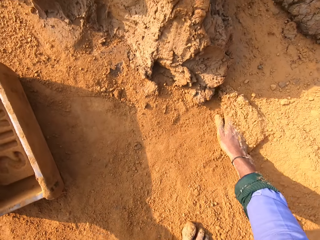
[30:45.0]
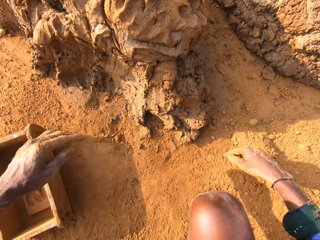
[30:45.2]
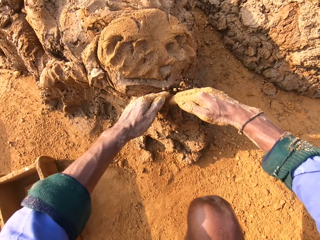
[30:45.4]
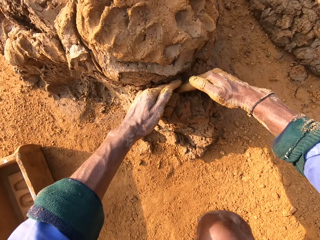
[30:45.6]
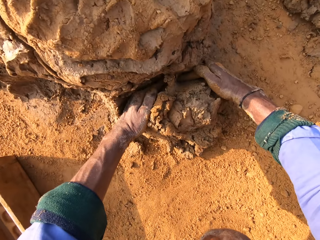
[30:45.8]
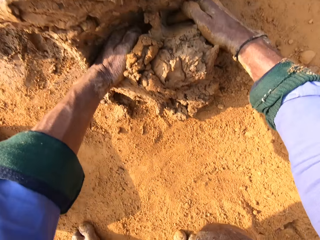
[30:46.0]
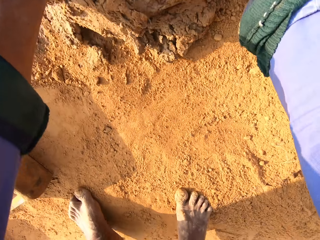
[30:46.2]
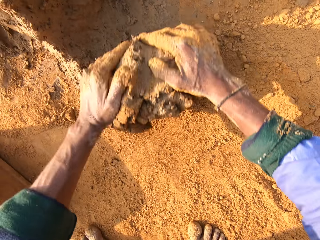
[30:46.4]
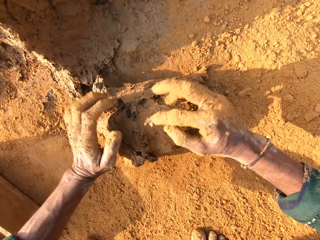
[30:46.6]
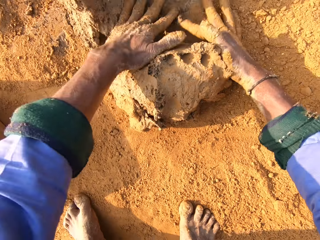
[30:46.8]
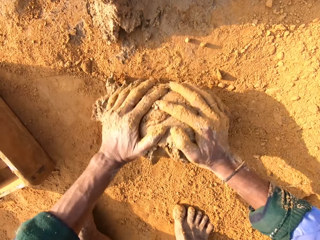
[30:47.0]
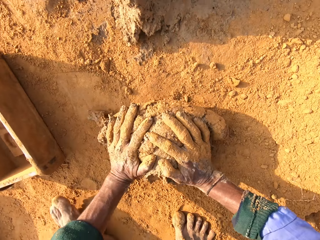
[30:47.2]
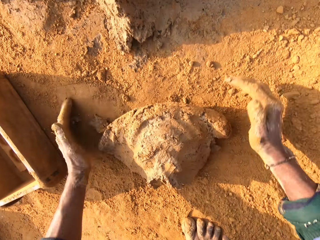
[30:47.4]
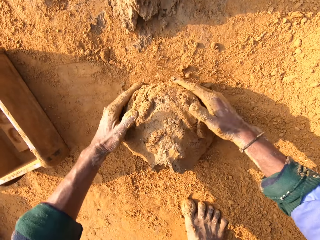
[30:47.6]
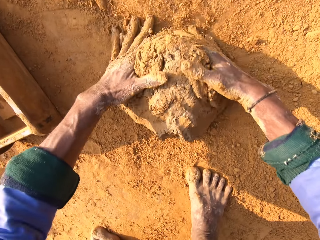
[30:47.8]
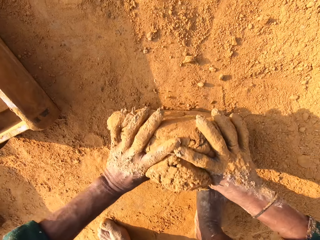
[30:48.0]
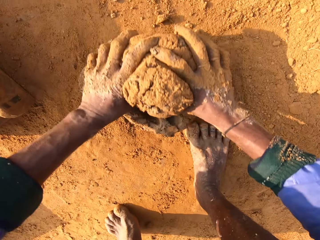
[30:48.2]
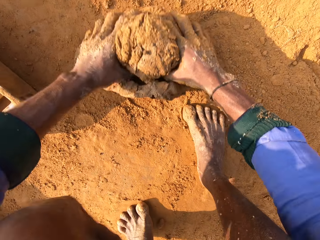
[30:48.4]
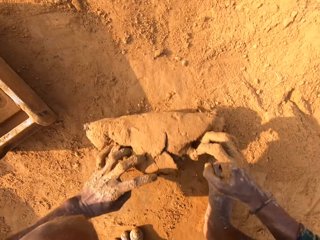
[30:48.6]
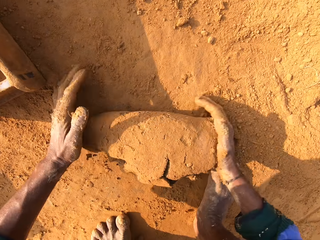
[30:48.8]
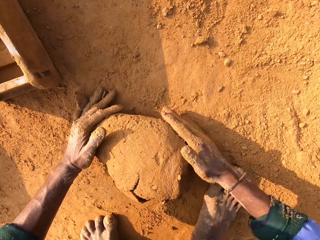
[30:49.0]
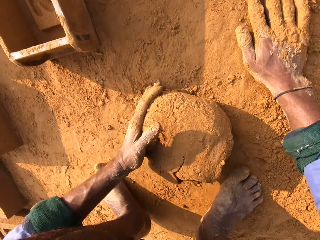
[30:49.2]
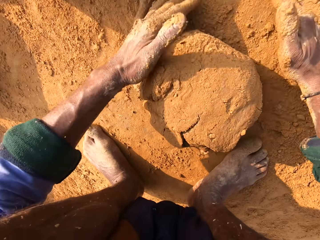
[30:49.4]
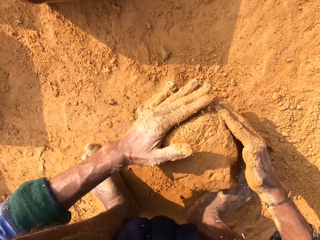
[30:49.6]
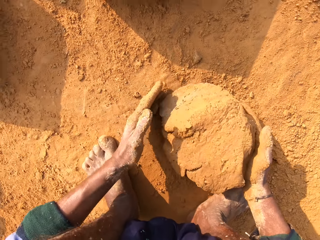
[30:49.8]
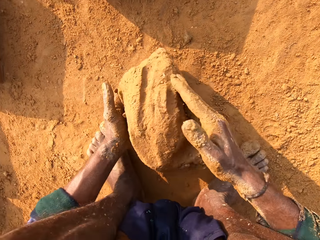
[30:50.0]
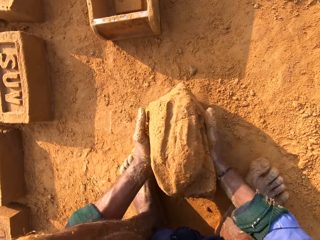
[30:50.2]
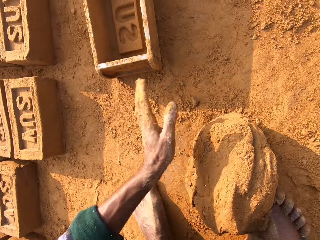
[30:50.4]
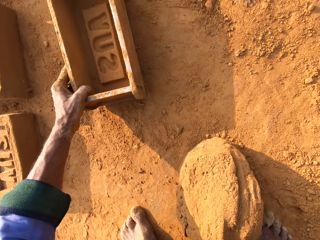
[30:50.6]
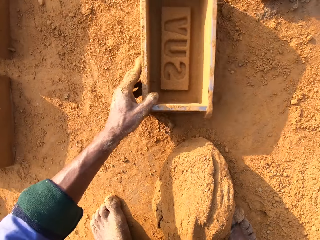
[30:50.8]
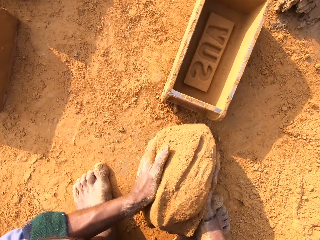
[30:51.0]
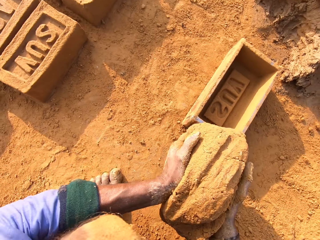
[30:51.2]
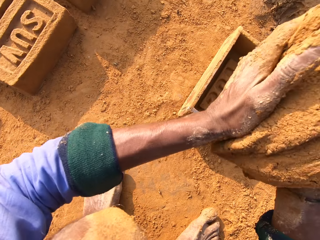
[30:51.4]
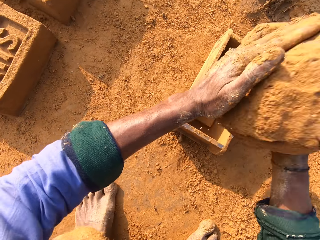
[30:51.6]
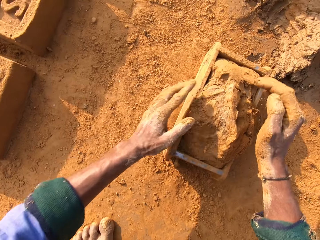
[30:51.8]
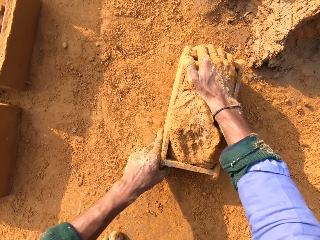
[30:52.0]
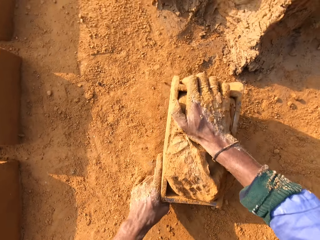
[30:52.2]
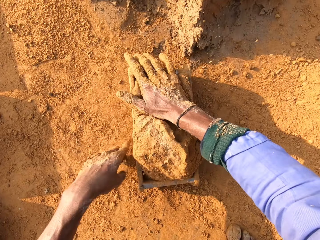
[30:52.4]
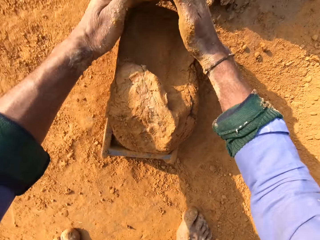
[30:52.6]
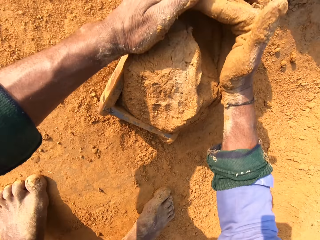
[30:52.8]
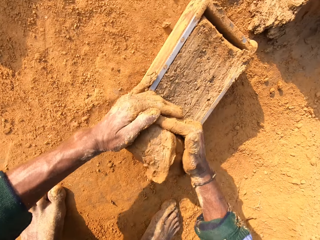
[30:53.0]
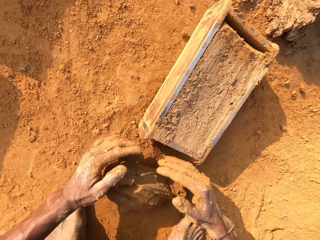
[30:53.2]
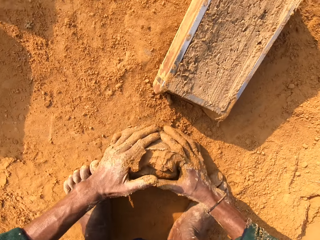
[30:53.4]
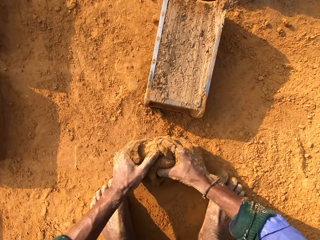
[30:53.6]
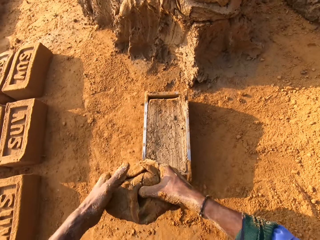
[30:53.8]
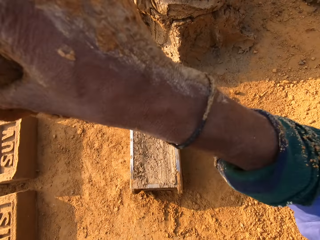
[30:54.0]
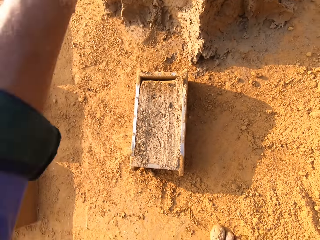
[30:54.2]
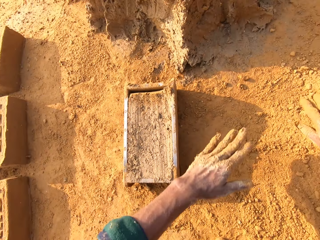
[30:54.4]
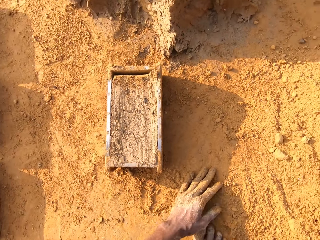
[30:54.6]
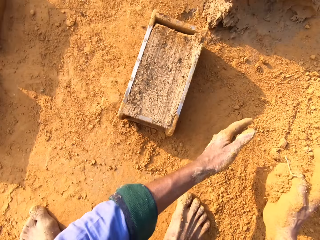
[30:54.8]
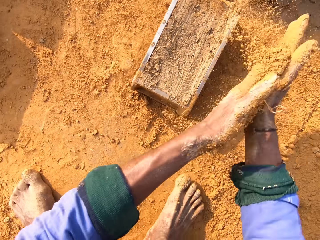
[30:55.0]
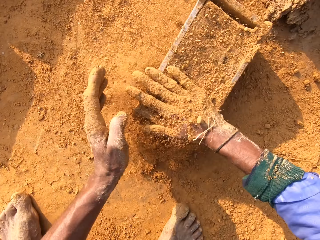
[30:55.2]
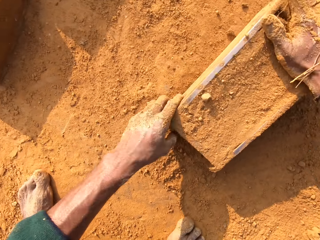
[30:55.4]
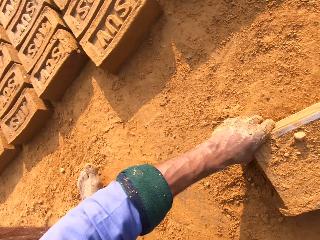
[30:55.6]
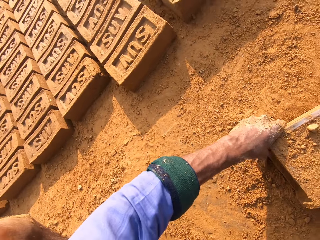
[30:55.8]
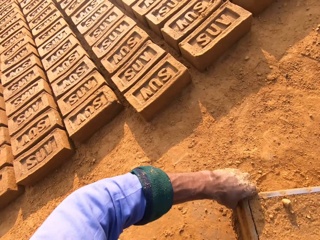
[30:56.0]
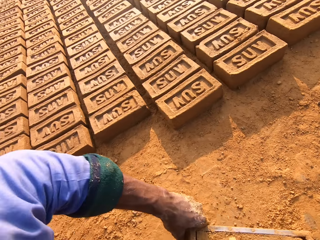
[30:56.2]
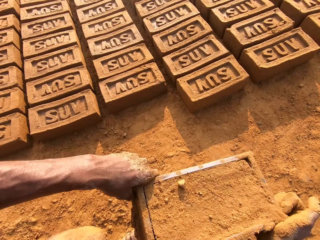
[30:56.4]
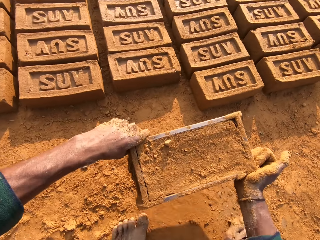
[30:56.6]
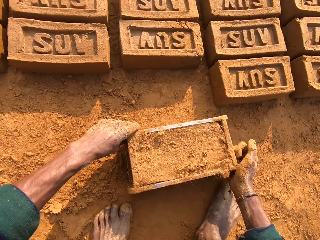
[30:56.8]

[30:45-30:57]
The camera wearer puts a brick mold on the ground. They touch the soil, cut the mud, and scoop molding clay. They roll the molding clay on the floor. They pick the brick mold, pull the brick mold closer, and put the molding clay in the brick mold. They press the mud, cut the mud, and remove extra molding clay from the brick mold. They pick the mud and throw the mud. They pick the soil, cover the brick mold with soil, and spread the soil on the mud. They pick the brick mold.

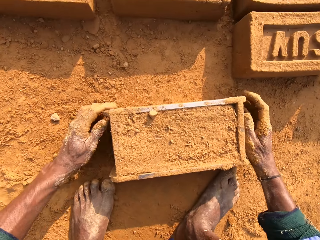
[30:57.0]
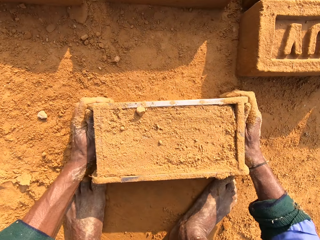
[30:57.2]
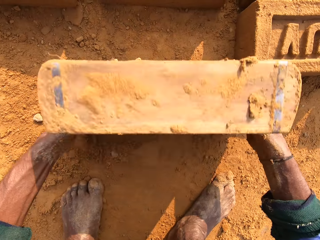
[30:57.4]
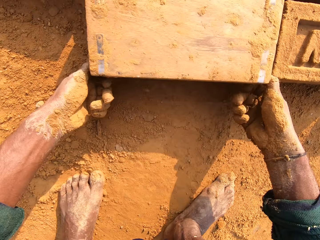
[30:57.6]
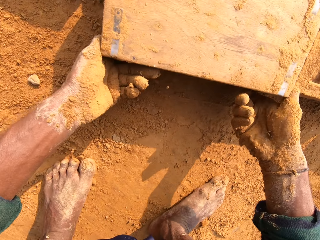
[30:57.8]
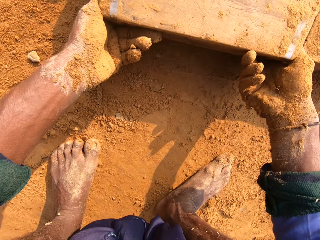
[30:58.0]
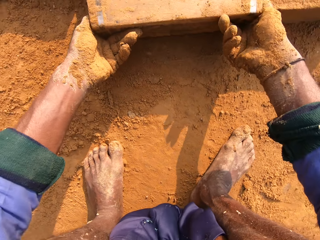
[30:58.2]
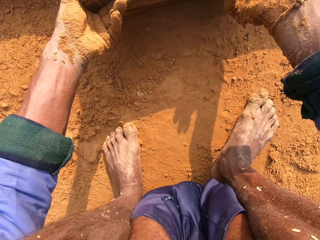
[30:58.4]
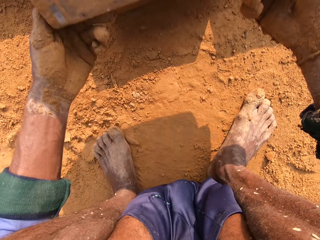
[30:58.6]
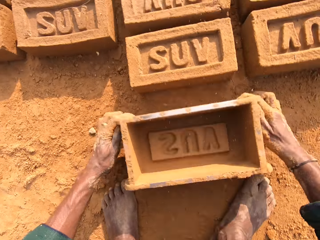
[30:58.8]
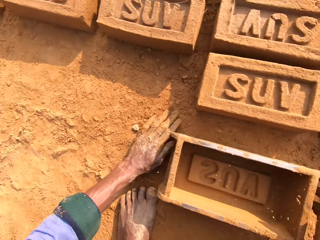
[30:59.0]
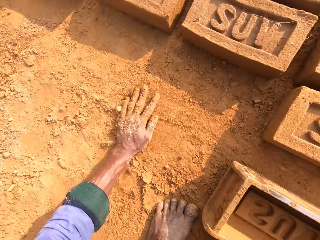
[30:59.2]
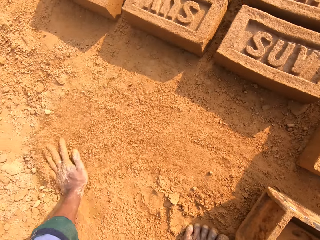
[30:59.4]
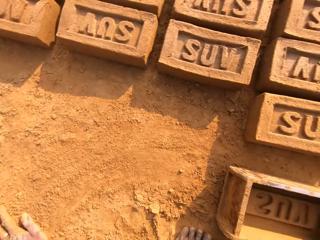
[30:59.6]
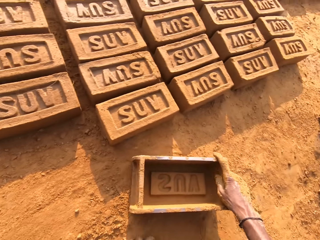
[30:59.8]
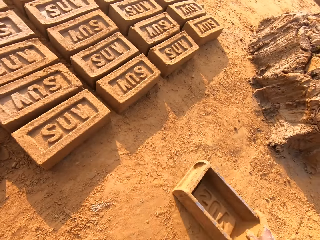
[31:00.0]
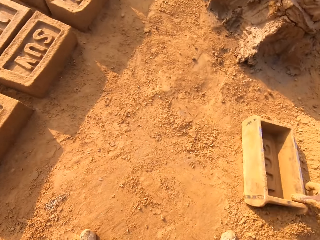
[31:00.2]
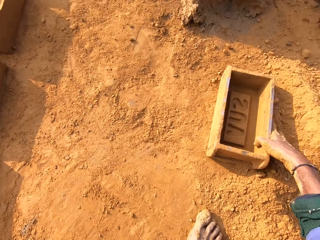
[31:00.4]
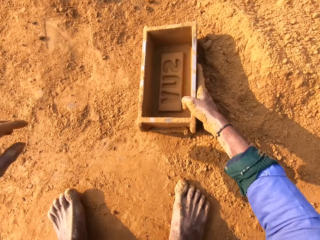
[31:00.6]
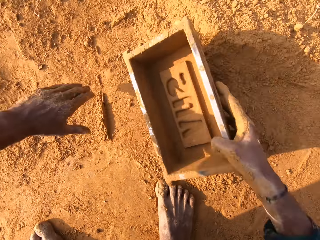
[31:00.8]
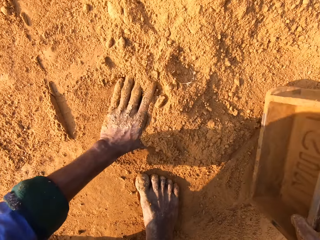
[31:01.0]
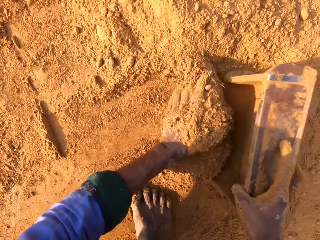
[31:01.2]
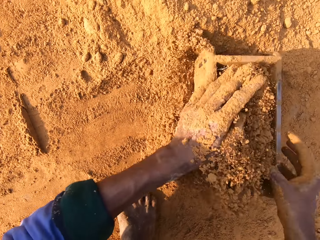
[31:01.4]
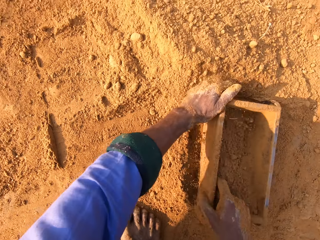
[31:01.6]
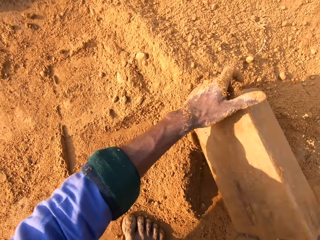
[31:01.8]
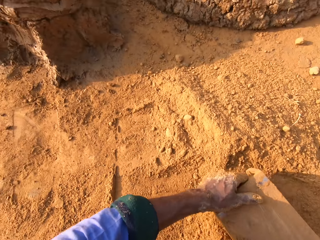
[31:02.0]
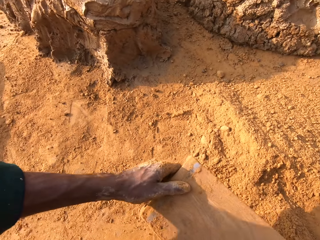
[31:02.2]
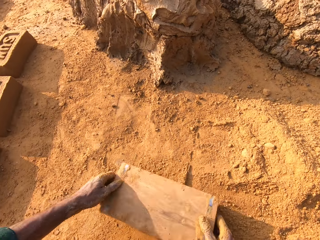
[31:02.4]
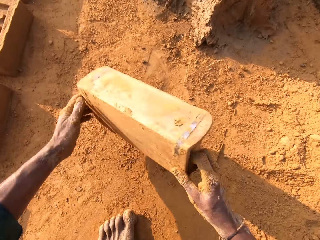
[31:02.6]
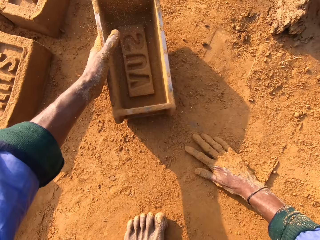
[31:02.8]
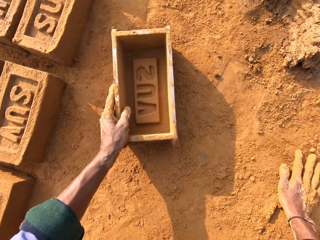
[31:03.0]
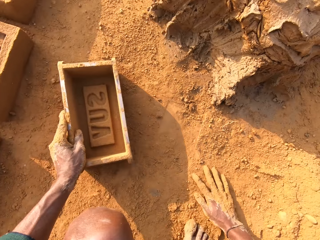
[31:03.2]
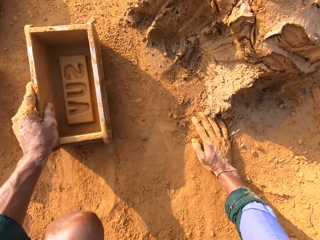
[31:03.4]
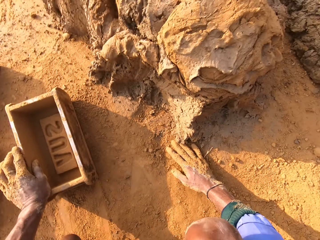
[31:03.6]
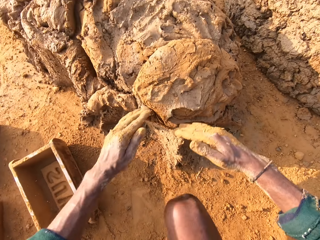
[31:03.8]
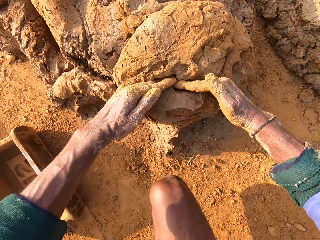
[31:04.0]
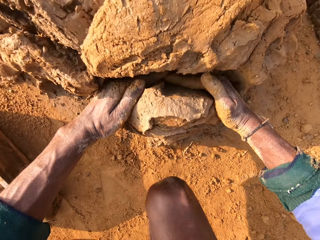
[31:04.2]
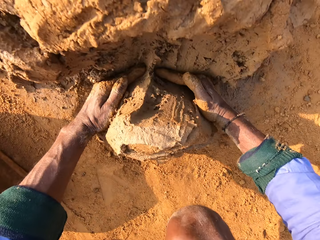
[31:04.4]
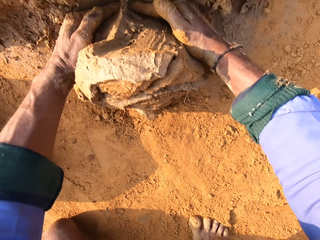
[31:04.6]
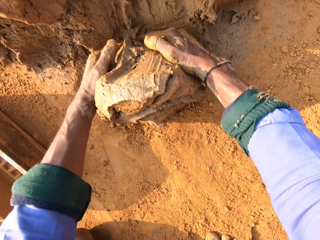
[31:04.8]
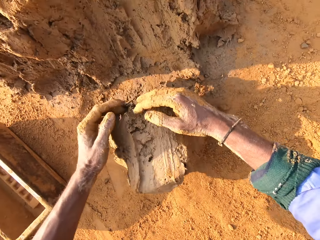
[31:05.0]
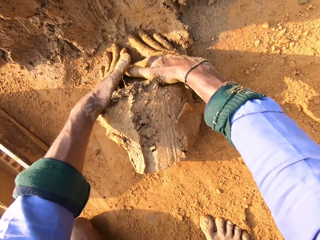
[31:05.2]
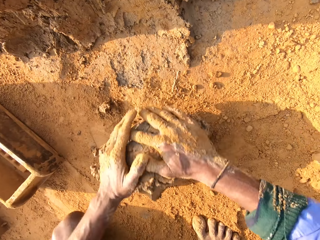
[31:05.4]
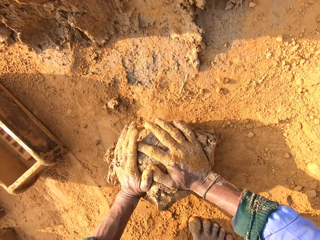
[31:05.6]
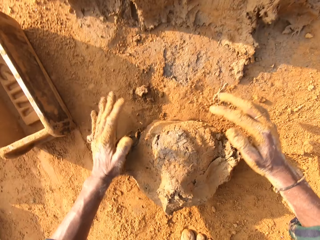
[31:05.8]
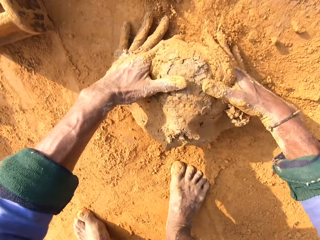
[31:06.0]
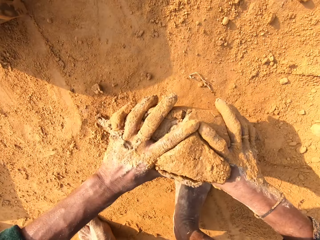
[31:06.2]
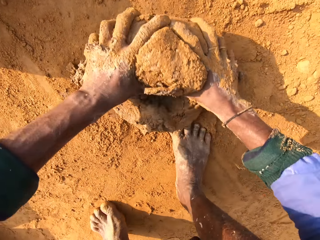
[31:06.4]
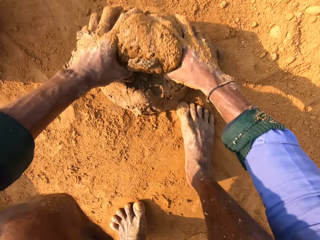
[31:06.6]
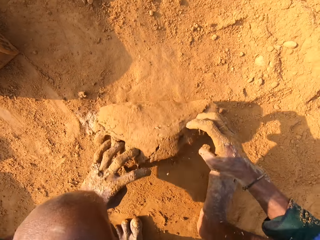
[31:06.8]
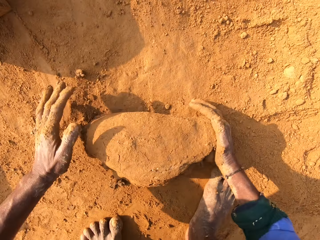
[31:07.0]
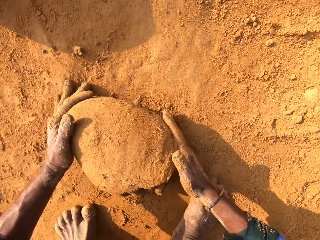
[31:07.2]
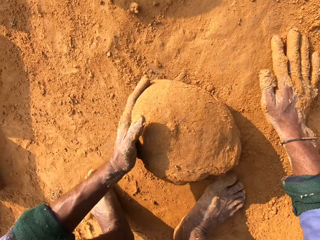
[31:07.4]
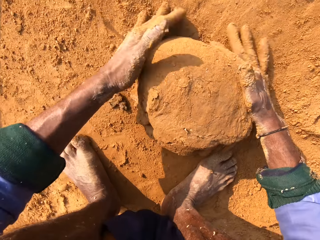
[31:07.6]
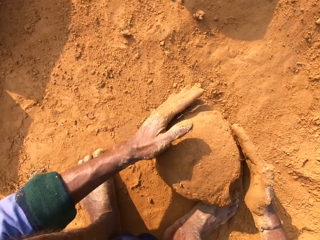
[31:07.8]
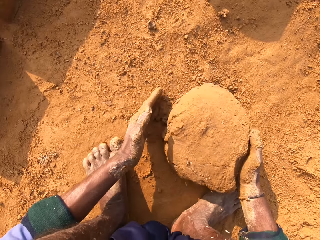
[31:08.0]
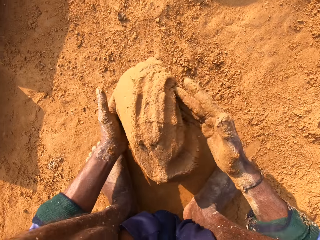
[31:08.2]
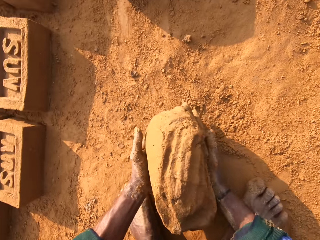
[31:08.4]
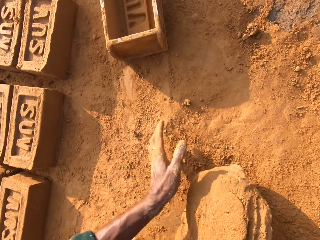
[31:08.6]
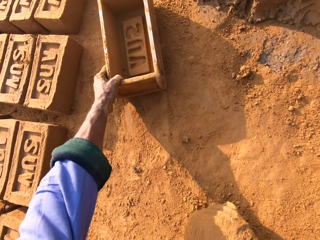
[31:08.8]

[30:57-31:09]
The camera wearer puts a brick mold on the ground. They flip the brick mold on the ground. They put the brick mold on the ground again. They remove the mud brick from the brick mold. They touch the soil, put the soil to the brick mold, and collect soil with the brick mold. They pour the soil. They put the brick mold on the ground. They cut the mud and scoop molding clay. They roll the molding clay on the floor. They pick the mud.
